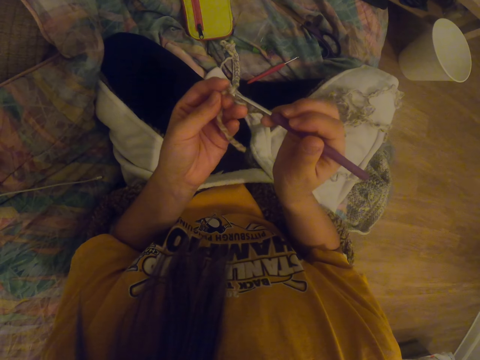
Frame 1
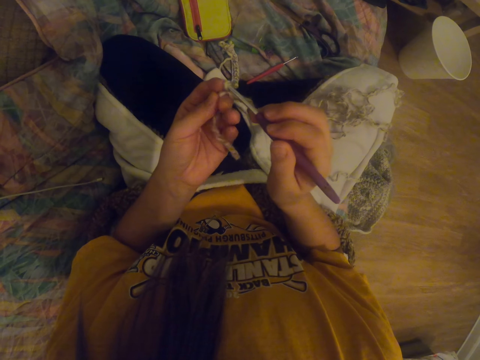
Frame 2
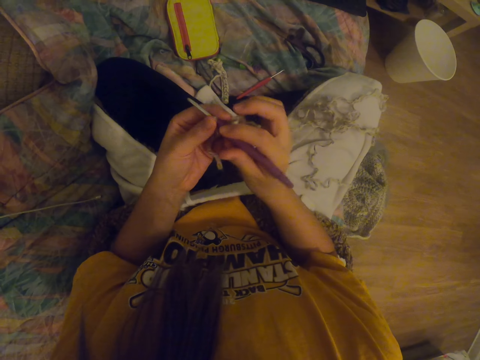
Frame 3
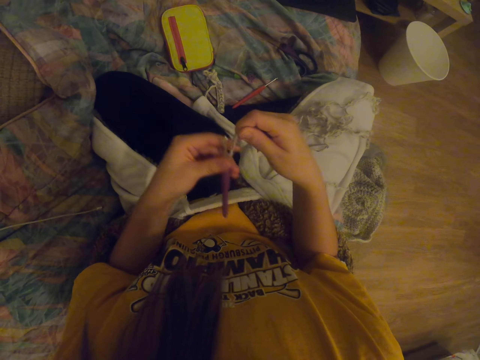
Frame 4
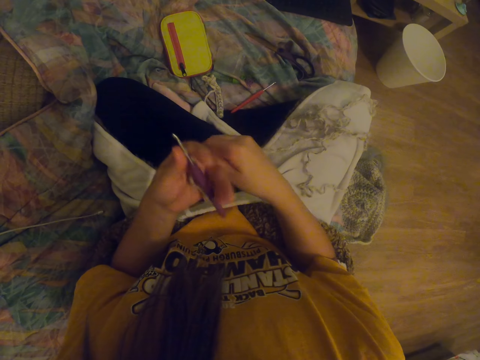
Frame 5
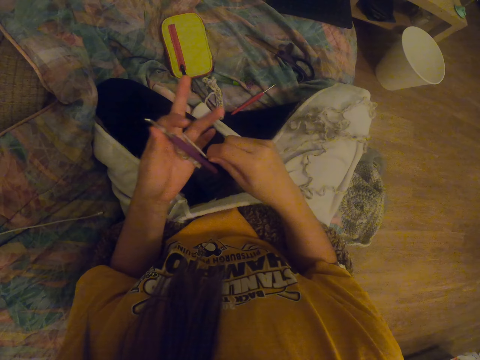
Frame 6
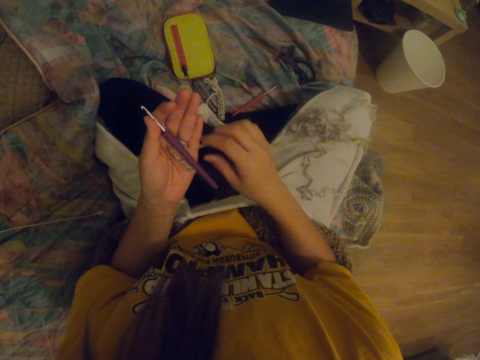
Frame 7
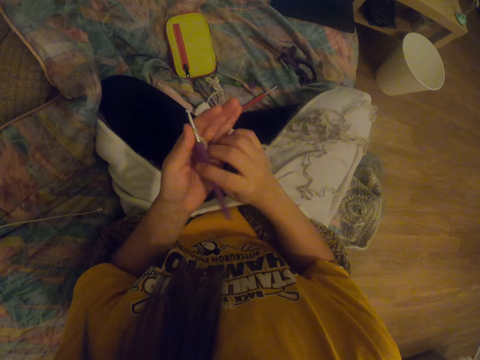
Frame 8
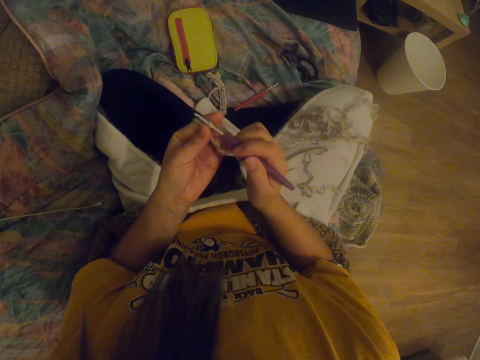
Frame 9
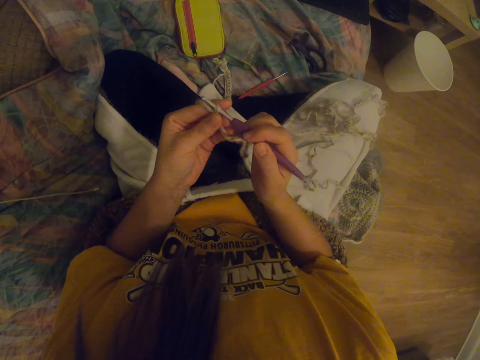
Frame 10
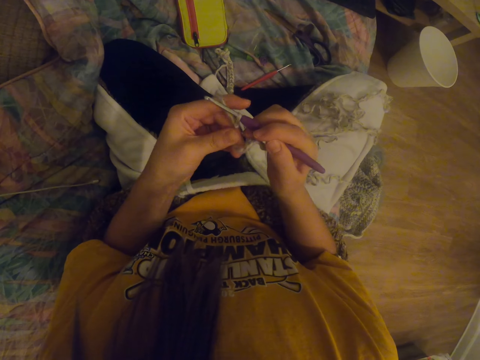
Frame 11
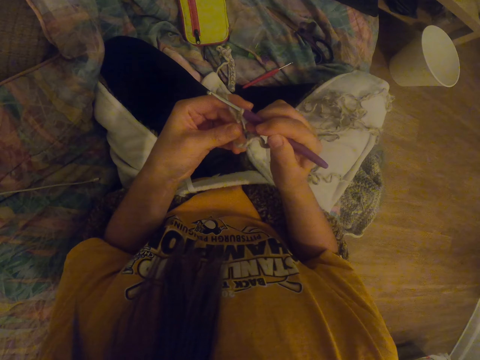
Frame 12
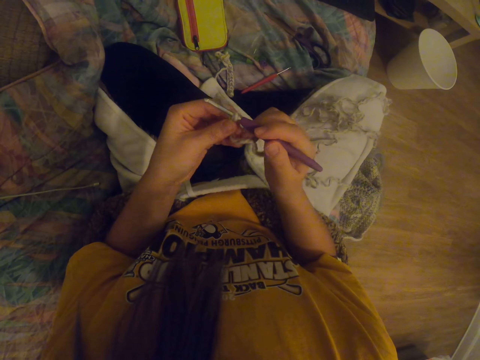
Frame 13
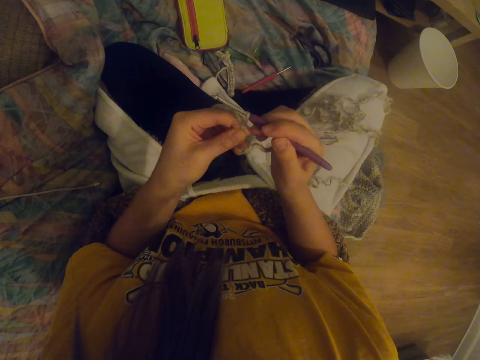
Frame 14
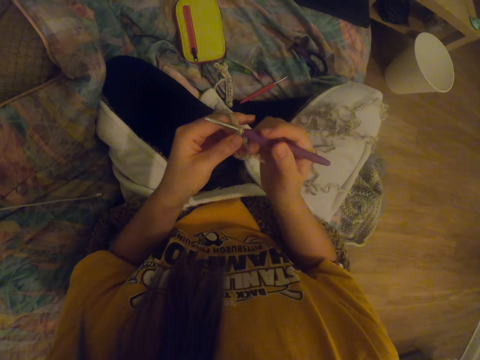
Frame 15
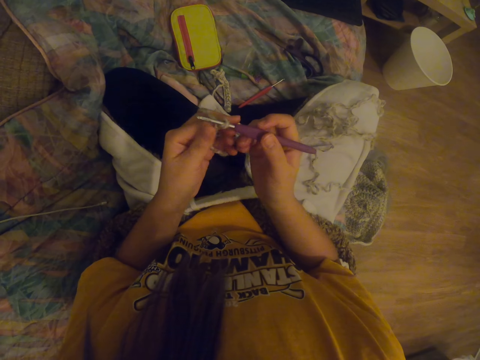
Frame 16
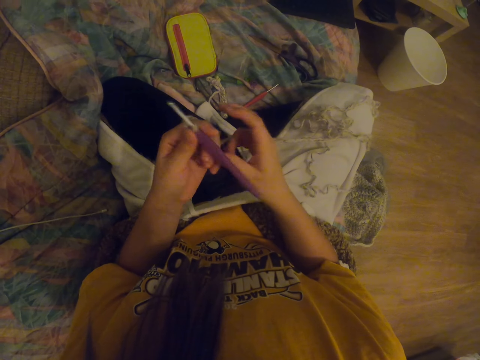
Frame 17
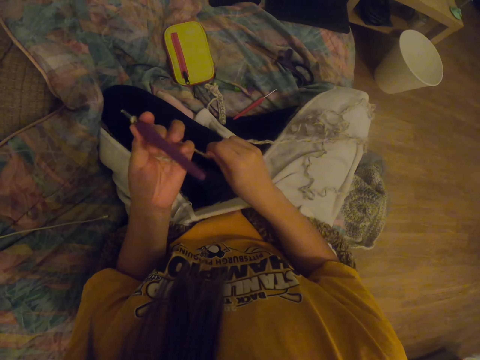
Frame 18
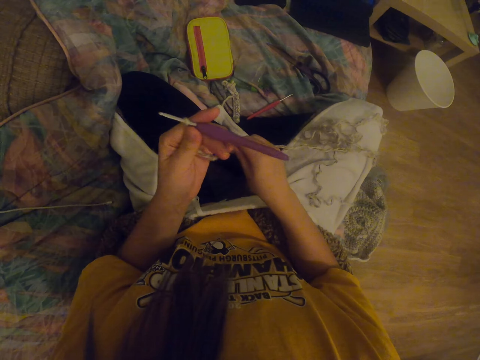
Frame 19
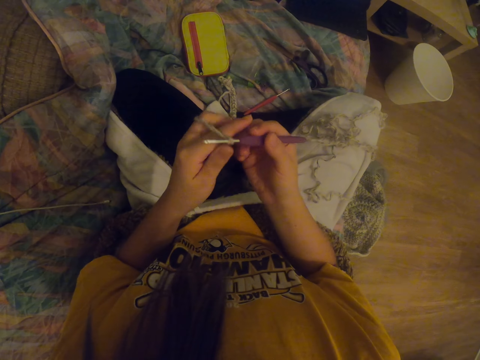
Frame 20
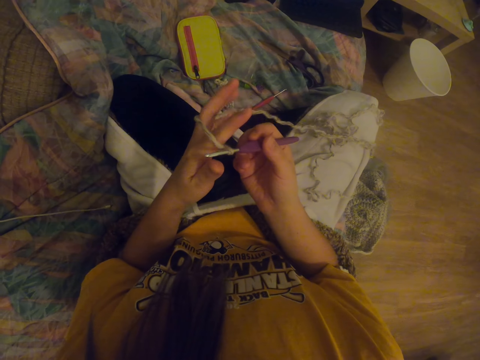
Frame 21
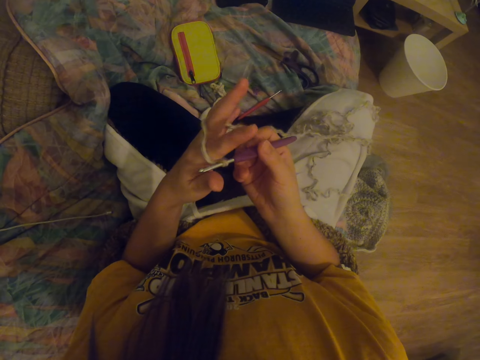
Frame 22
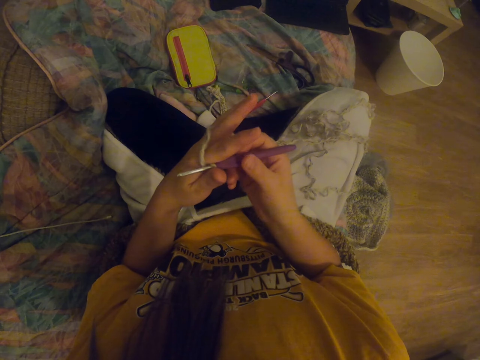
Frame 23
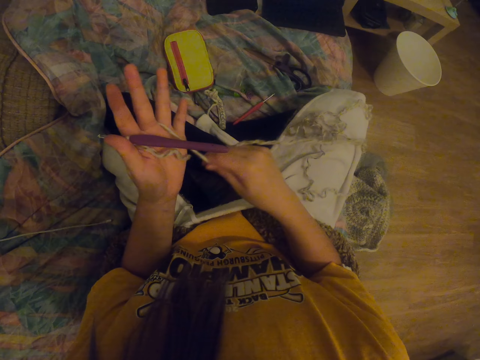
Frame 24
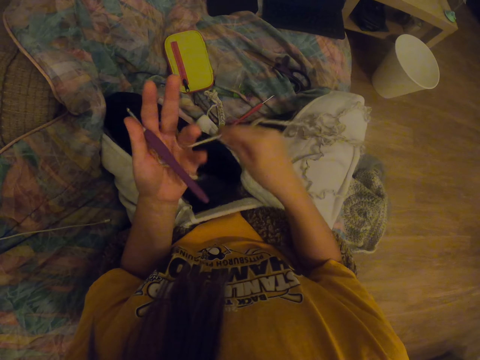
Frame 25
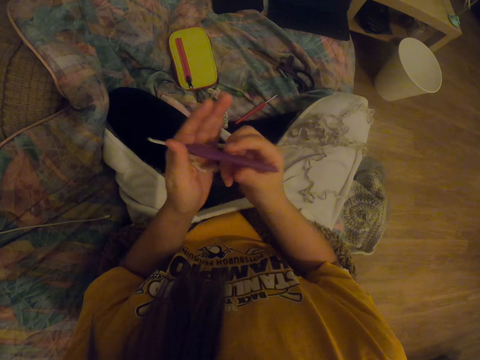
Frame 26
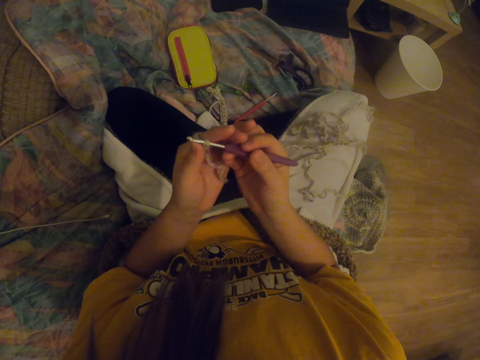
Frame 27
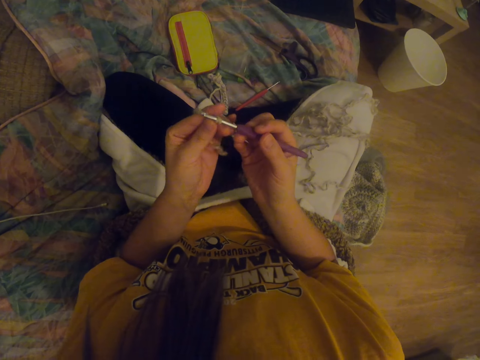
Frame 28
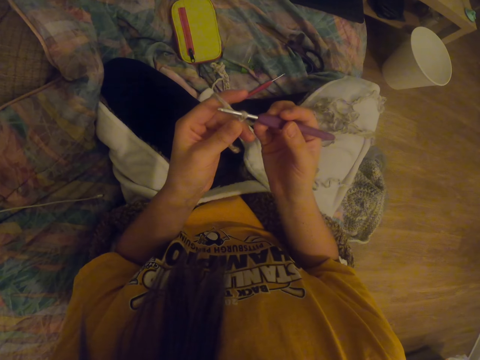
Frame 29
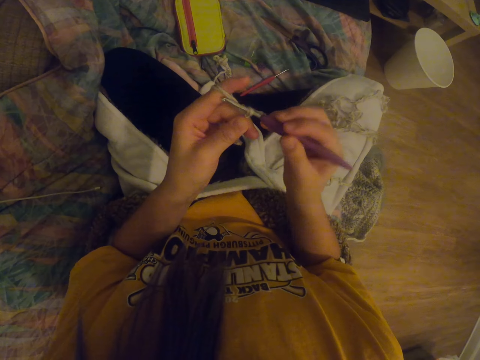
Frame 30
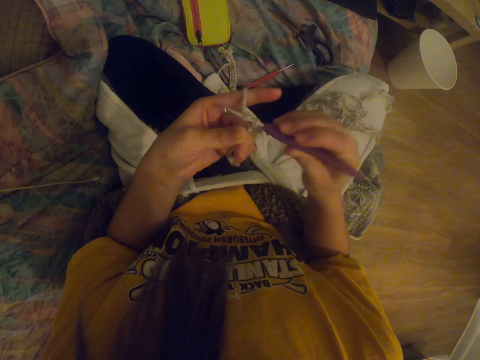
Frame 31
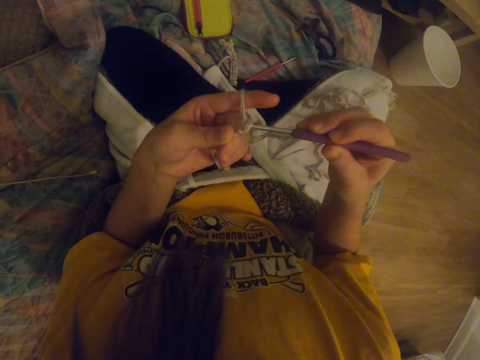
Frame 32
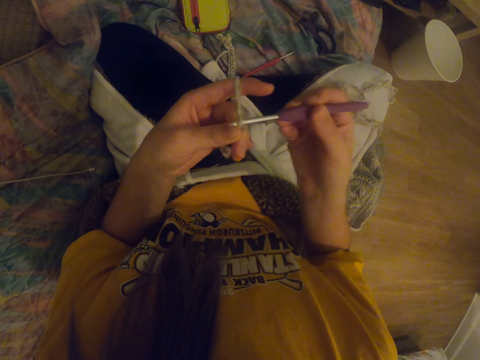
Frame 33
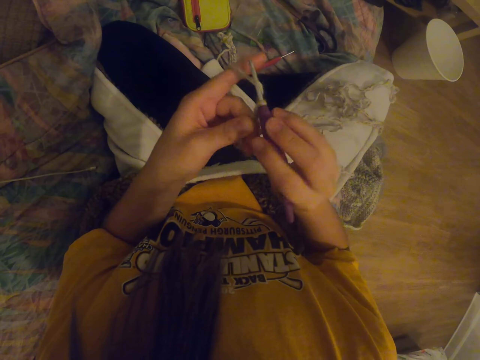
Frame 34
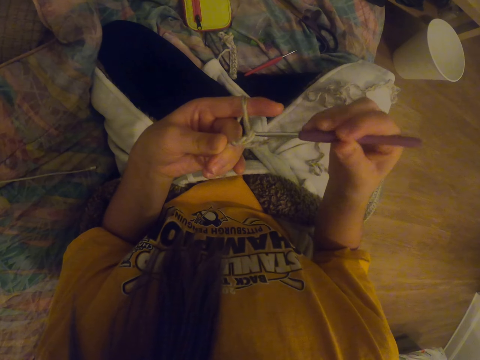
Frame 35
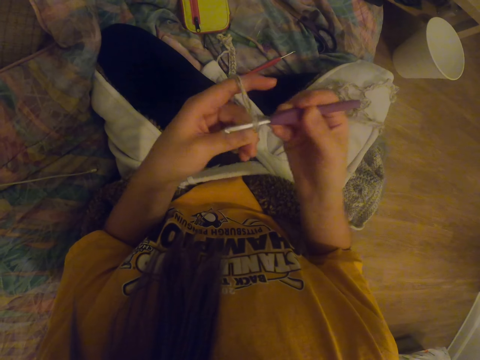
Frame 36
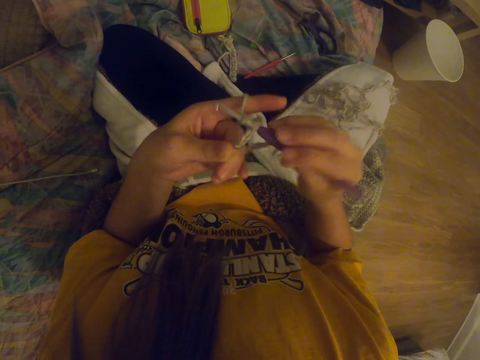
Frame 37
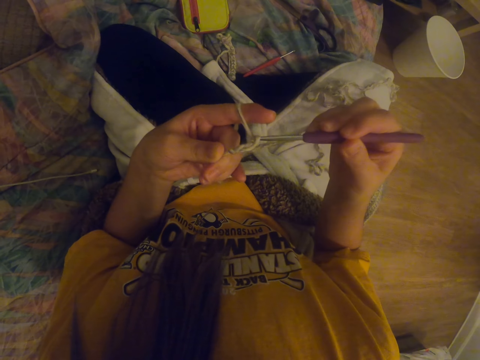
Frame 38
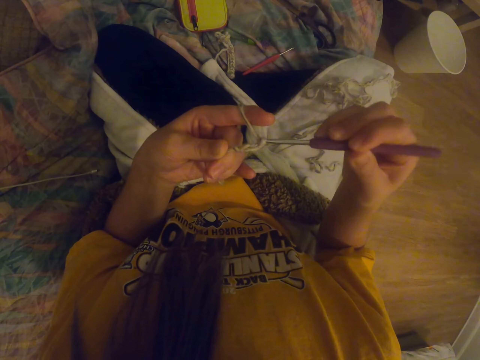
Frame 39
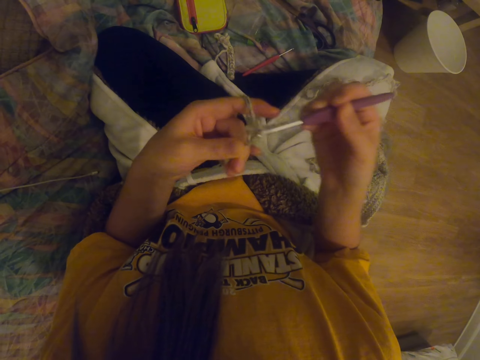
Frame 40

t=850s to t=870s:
The camera wearer inserts the crochet hook into the garment. They fasten the crochet thread on the hand and fold the thread to the fingers. They knit the cloth with the crochet needle. They tighten the thread on the hand. They knit the cloth with the crochet needle. They tighten the thread on the hand. They knit the cloth with the crochet needle.

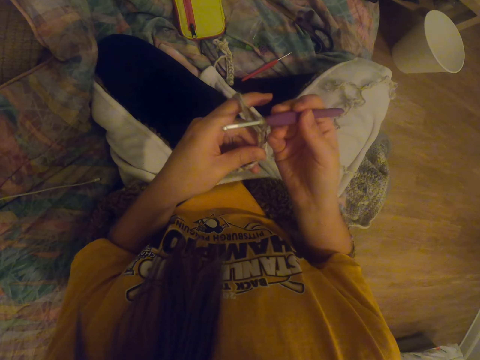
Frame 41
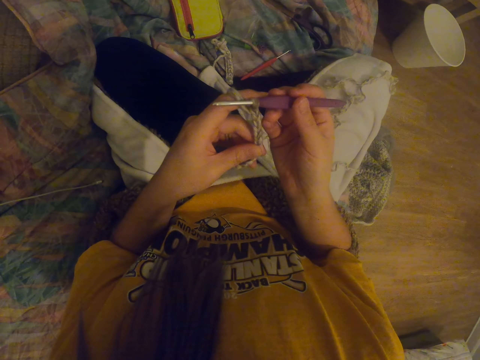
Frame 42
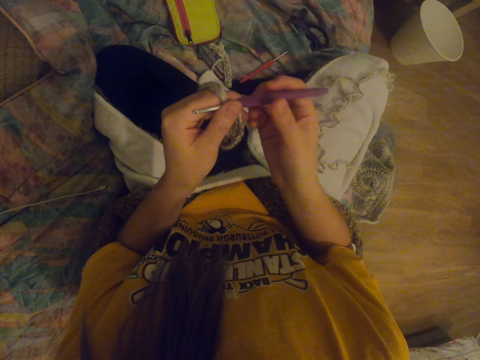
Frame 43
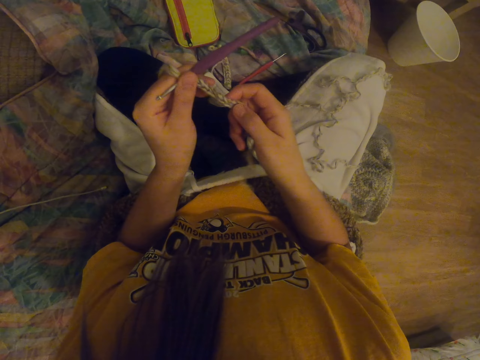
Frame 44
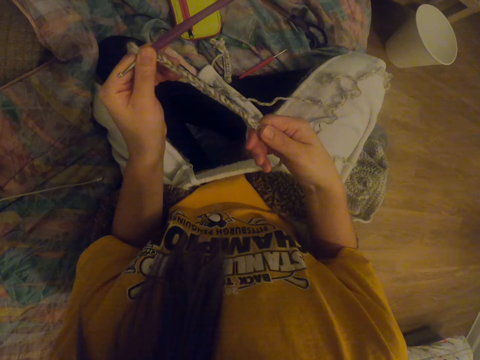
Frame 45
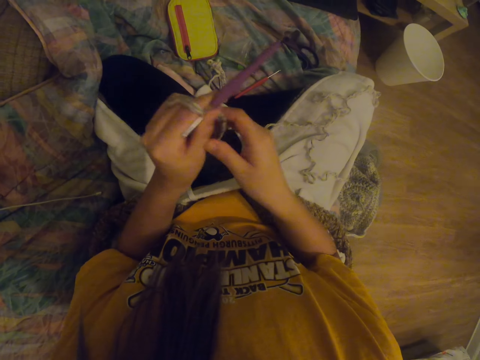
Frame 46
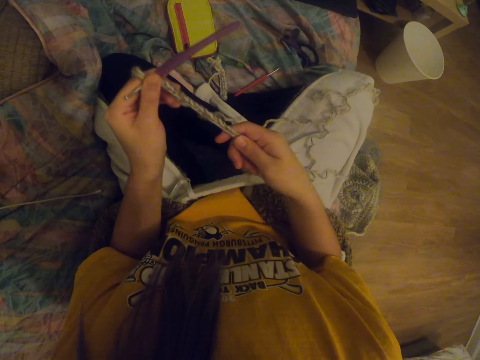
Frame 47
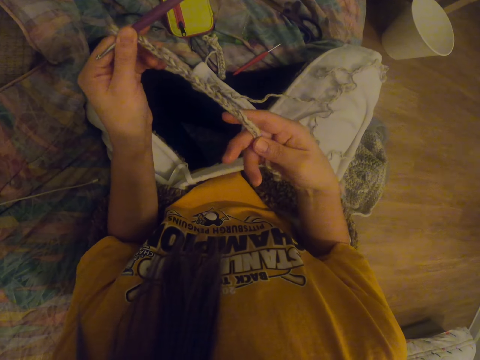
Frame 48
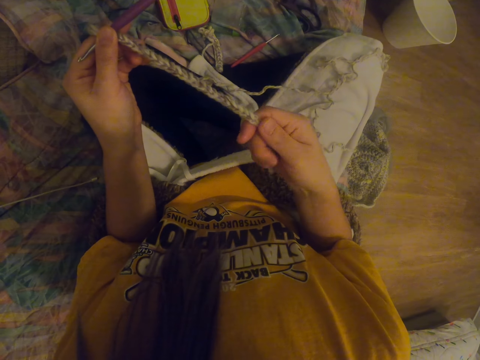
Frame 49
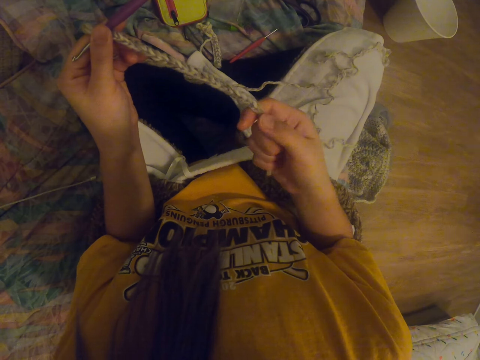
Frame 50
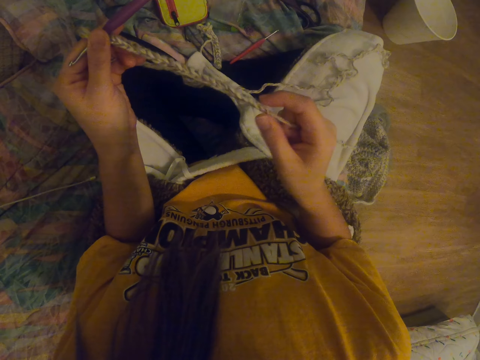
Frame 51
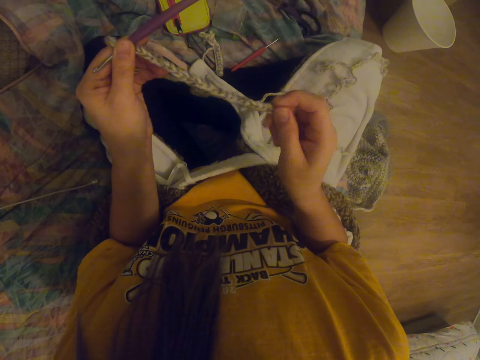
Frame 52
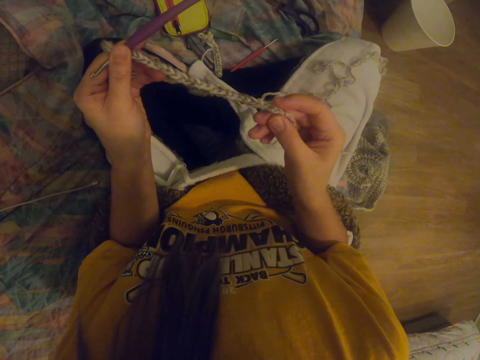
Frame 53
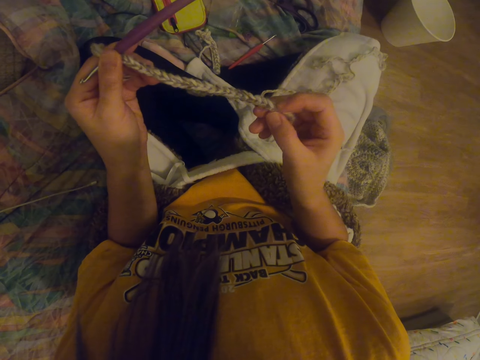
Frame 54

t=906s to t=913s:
The camera wearer stretches the garment.
